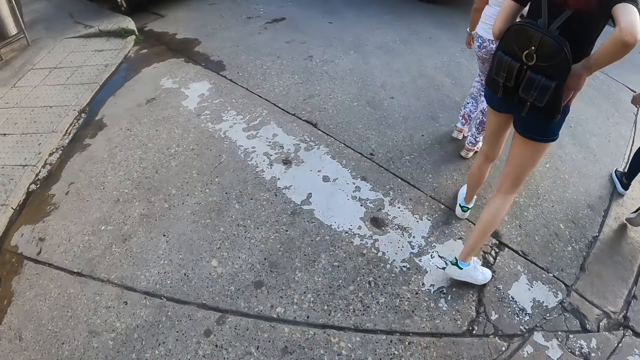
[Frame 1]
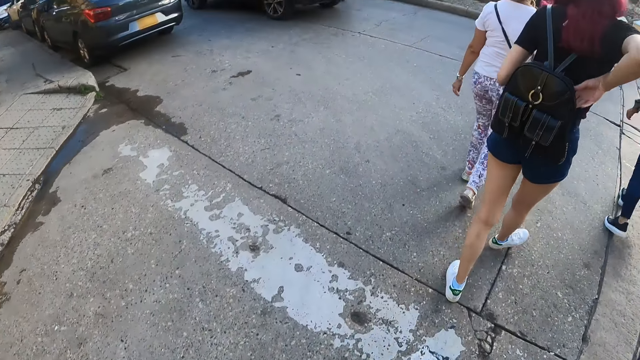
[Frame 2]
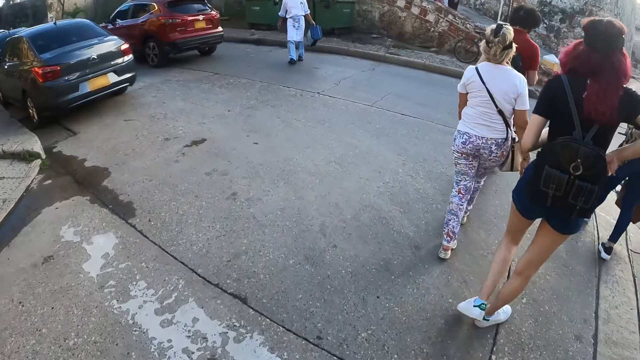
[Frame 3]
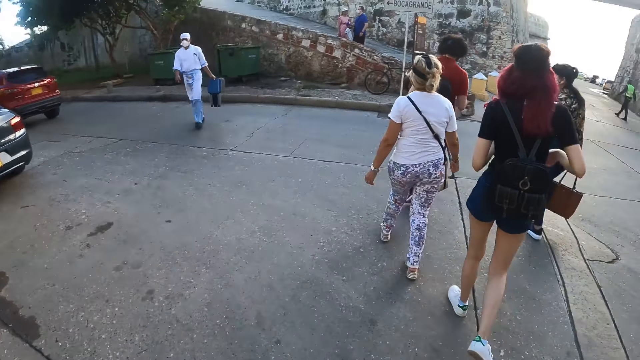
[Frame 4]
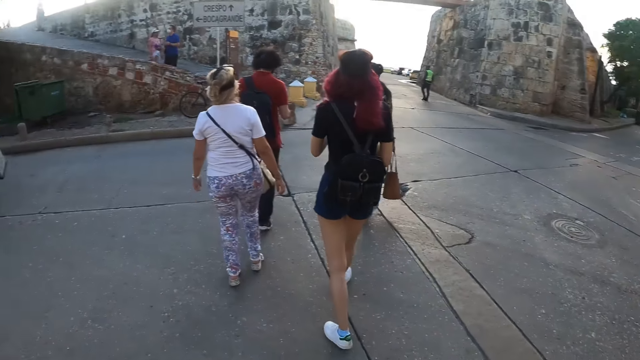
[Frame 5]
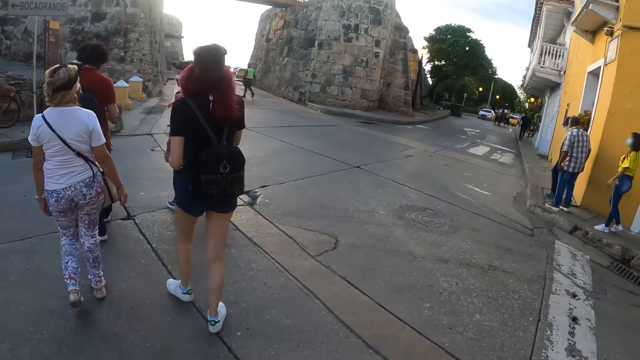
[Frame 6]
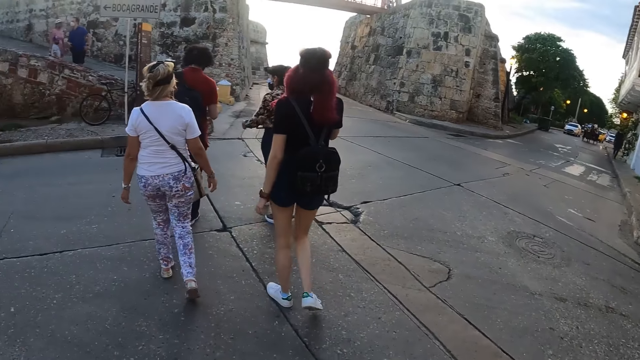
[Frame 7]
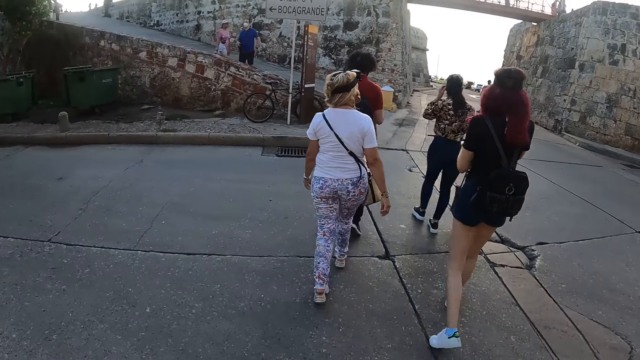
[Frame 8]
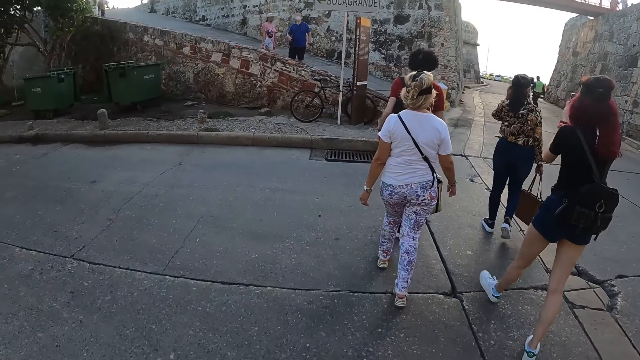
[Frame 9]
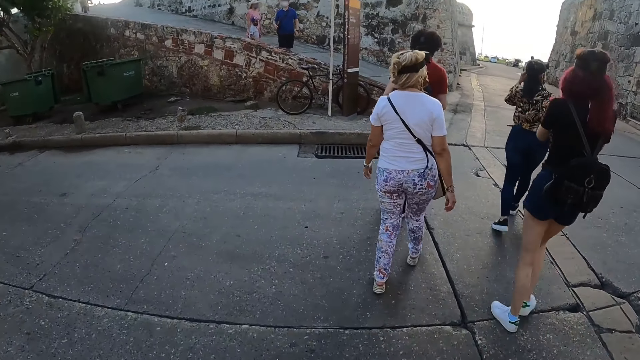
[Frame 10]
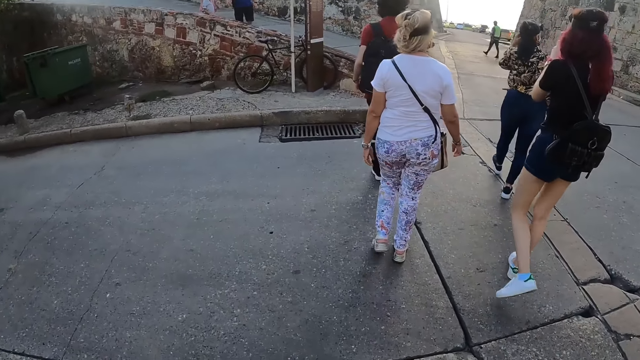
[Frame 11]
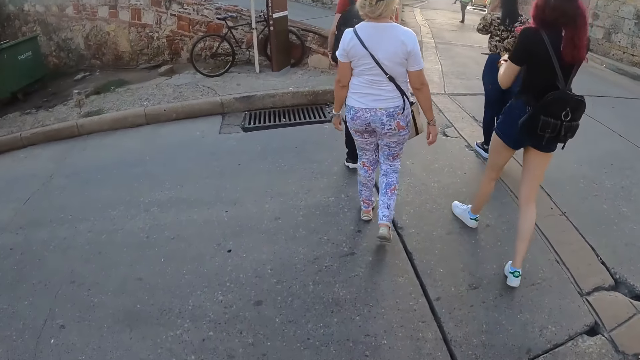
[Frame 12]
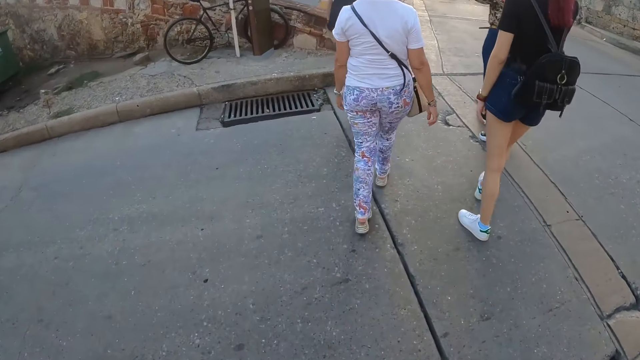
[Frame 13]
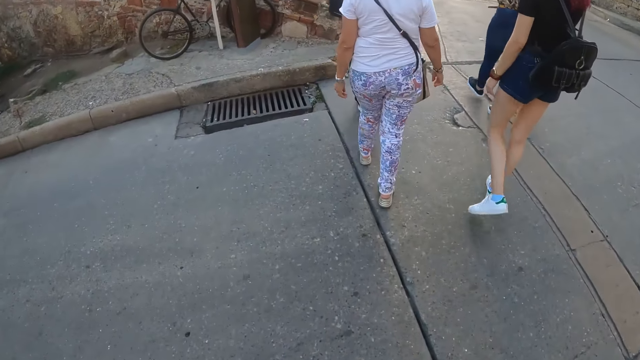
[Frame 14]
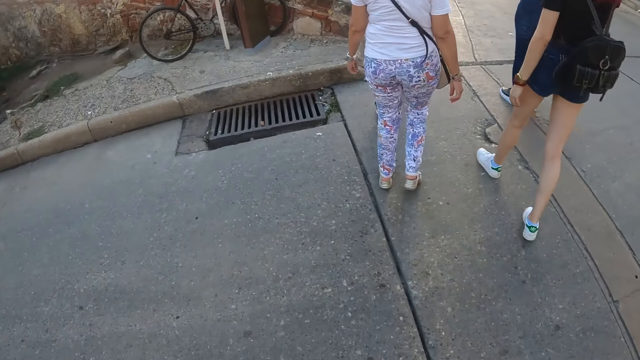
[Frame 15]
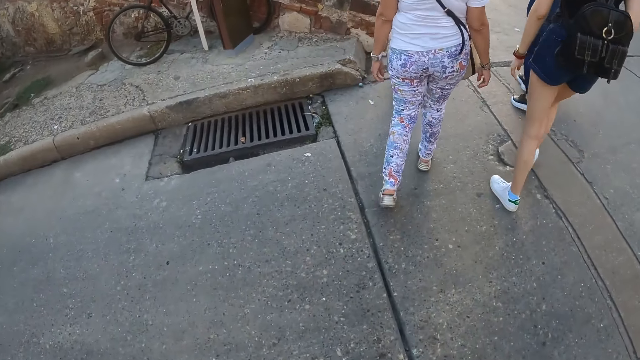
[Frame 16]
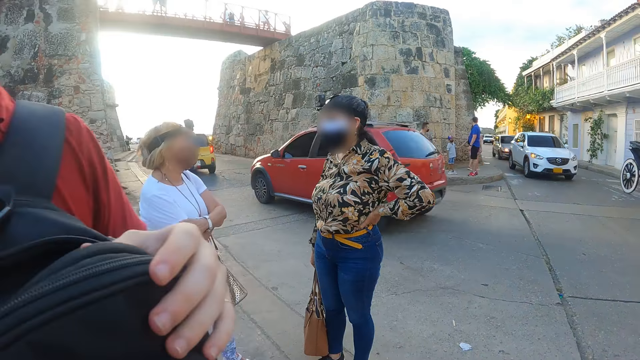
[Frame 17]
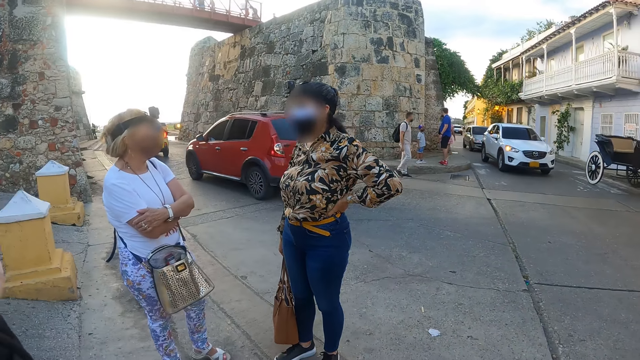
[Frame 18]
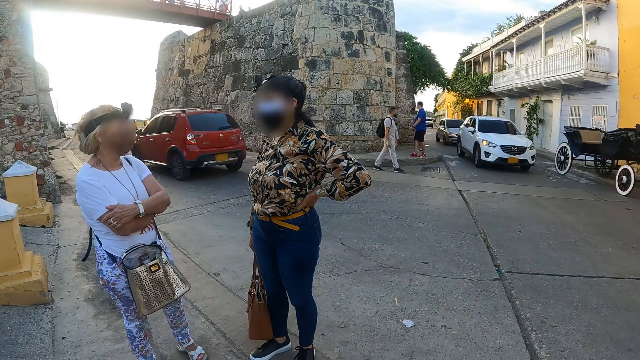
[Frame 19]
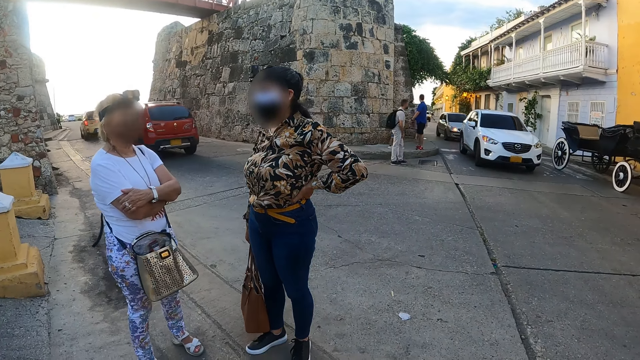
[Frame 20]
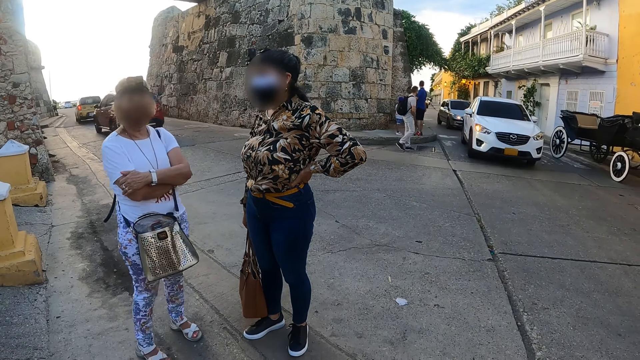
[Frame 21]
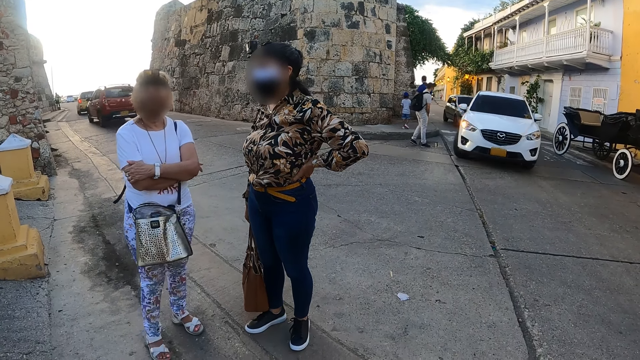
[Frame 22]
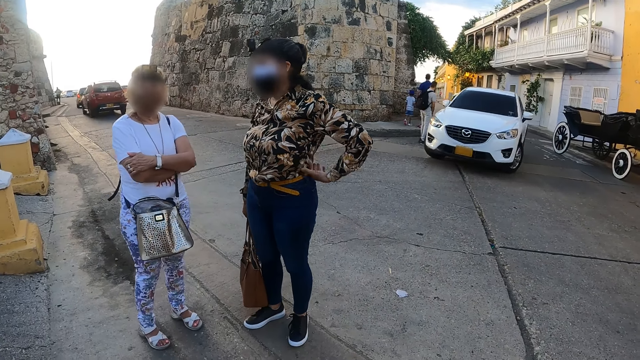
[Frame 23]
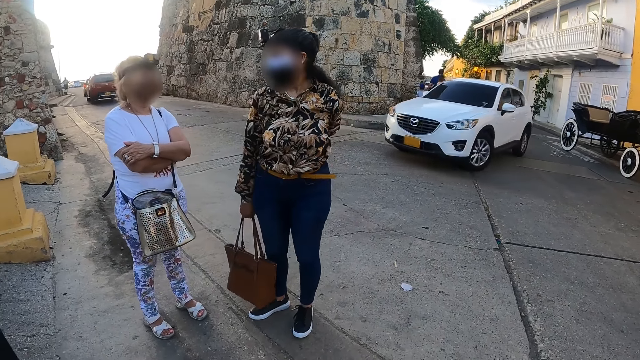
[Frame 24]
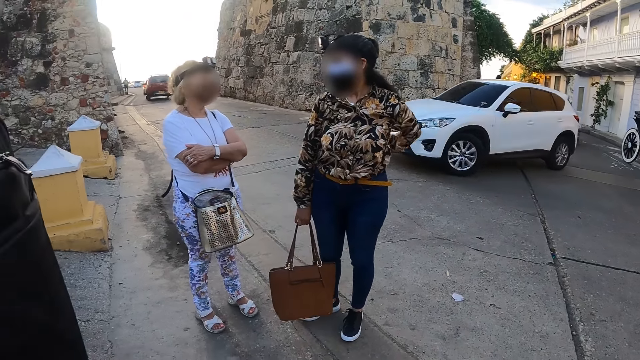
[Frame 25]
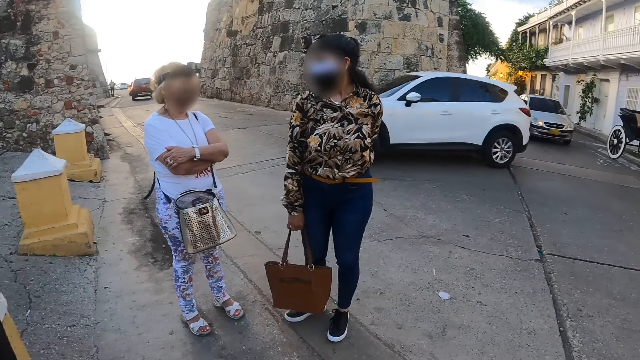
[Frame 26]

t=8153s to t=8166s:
The camera wearer walks around. They look around.

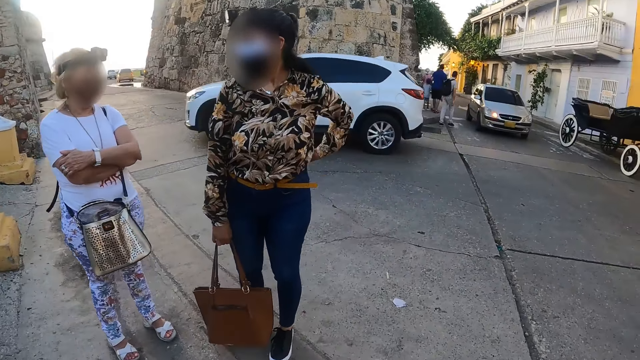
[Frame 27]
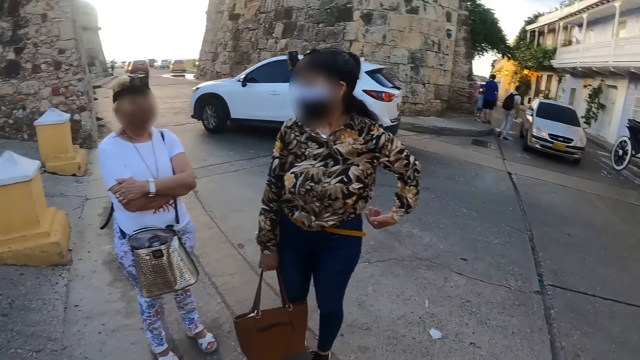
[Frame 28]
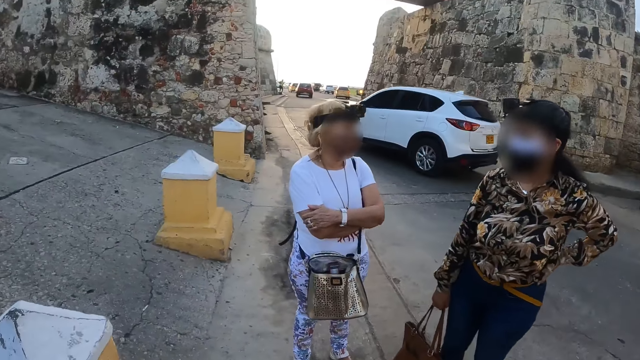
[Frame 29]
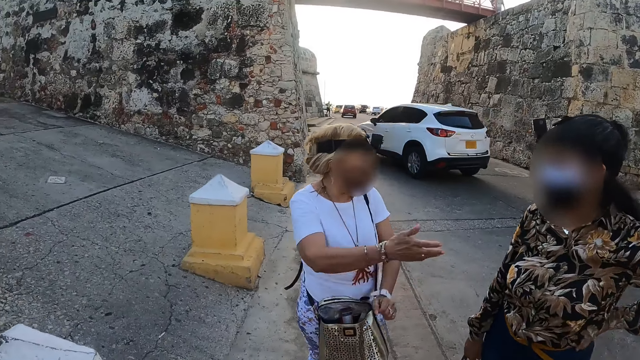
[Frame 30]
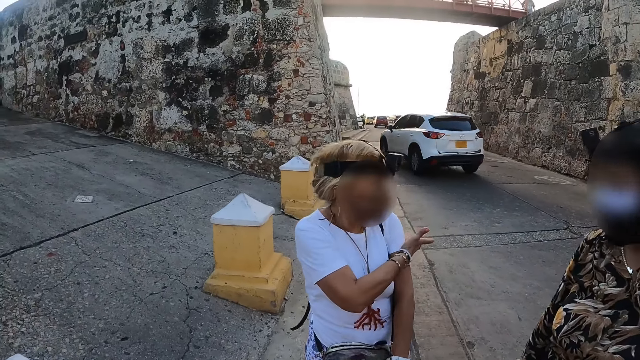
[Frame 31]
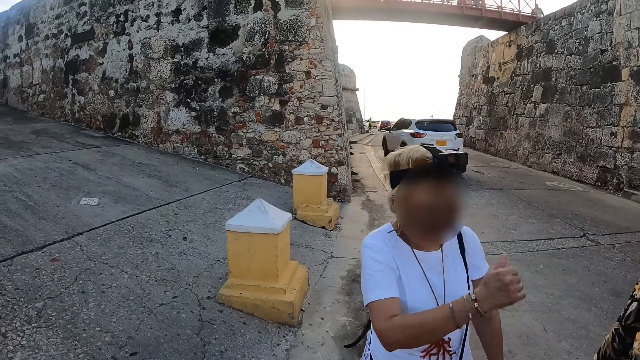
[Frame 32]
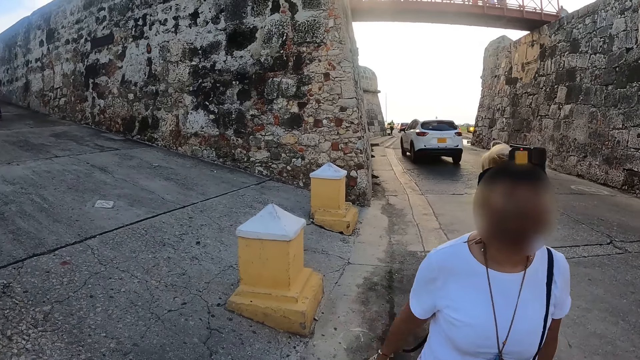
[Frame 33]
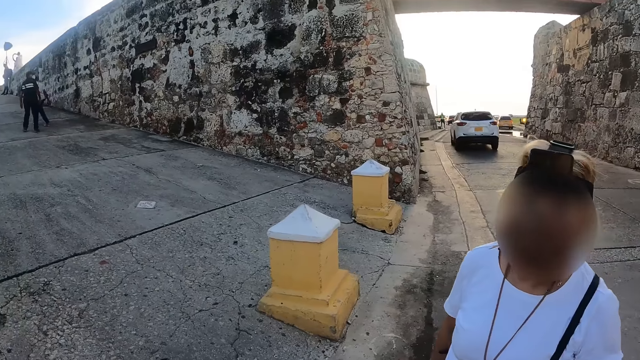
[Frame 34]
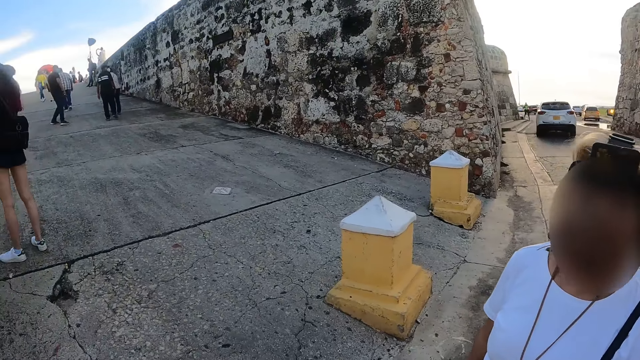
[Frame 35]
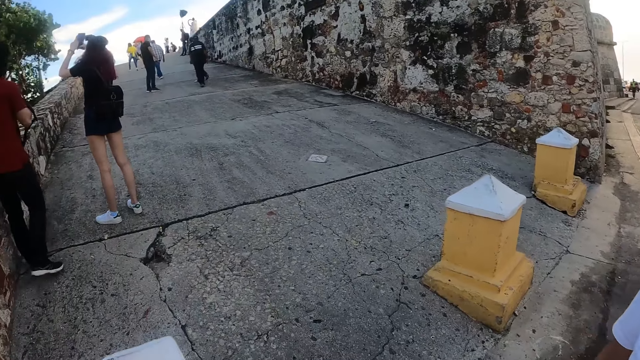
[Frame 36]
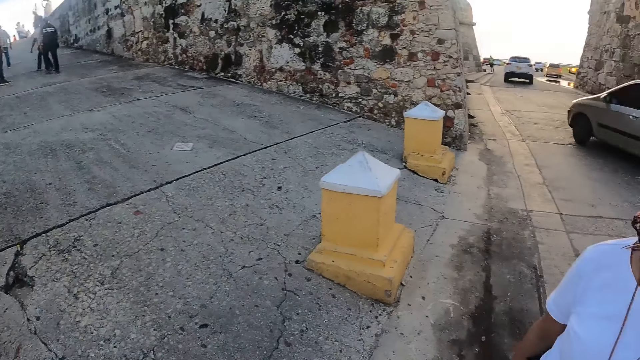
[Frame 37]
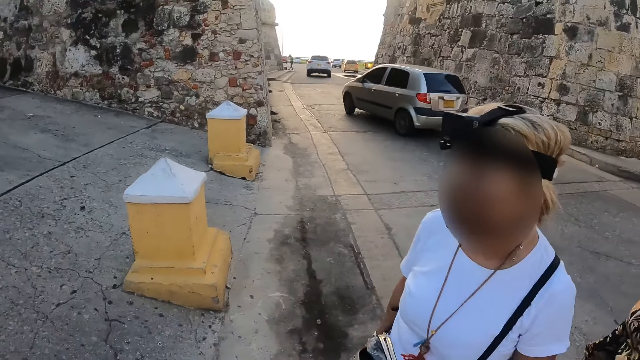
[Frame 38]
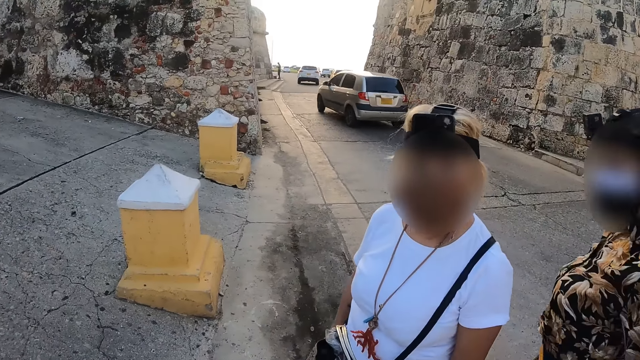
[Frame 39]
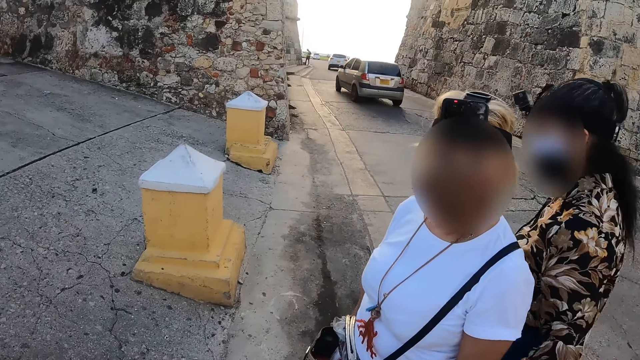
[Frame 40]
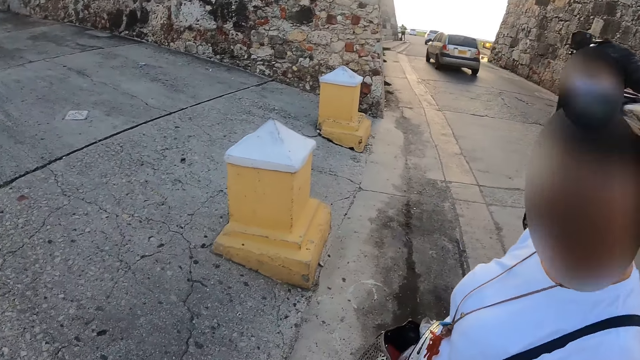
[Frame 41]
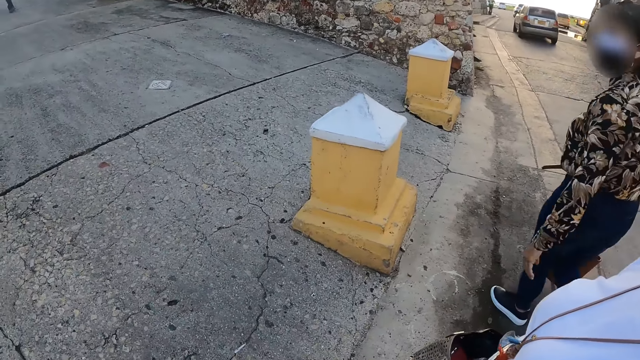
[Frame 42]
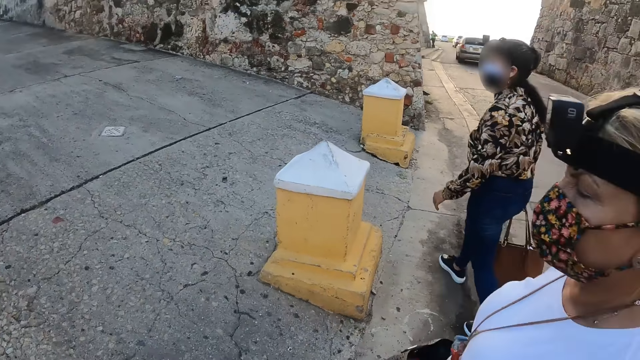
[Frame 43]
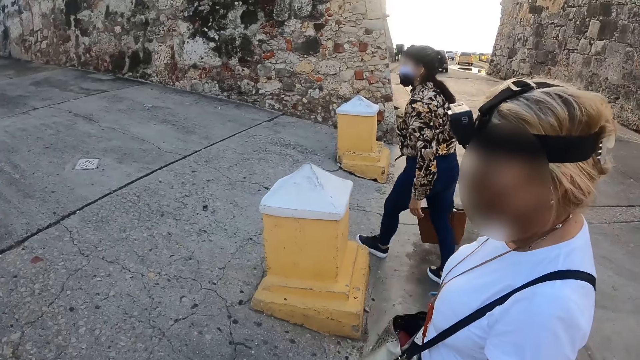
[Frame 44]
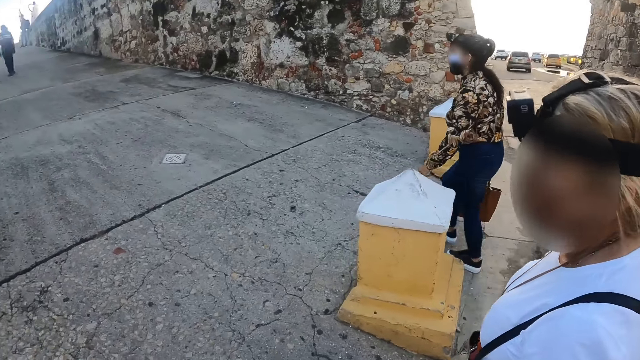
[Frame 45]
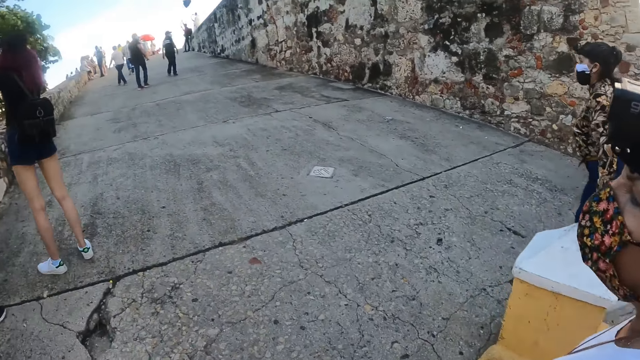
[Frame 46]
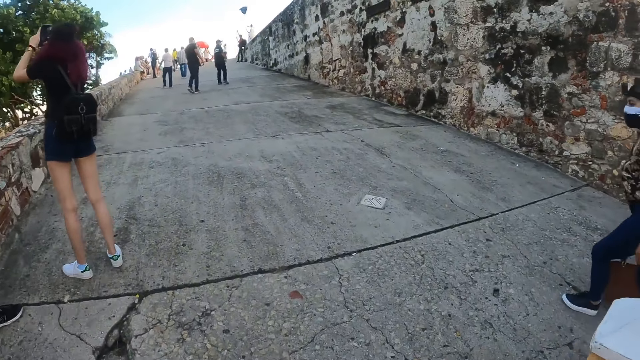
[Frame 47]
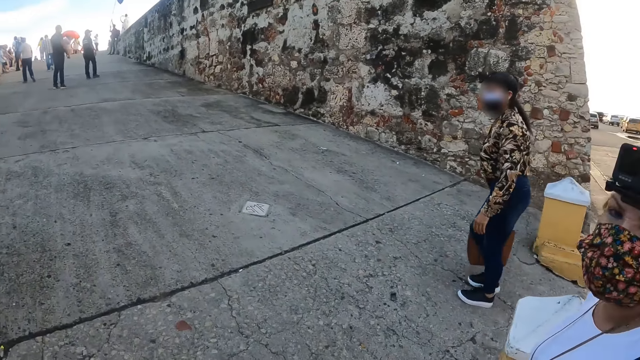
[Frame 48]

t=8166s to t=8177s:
A lady touches the other hand. The camera wearer looks around. Another lady walks around. The first lady walks around.
